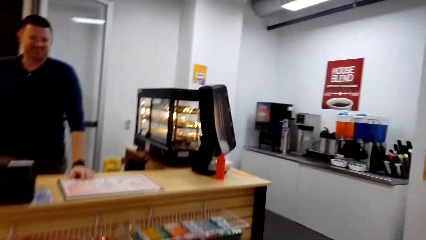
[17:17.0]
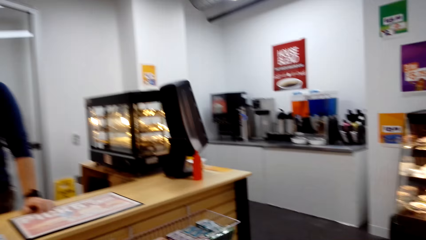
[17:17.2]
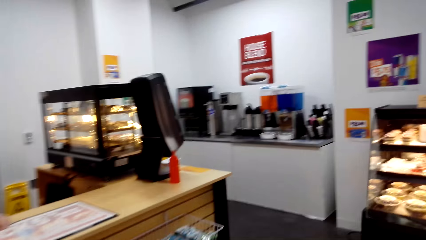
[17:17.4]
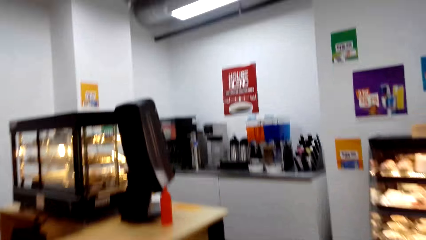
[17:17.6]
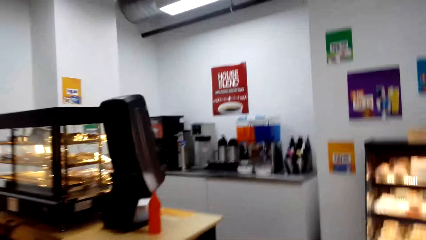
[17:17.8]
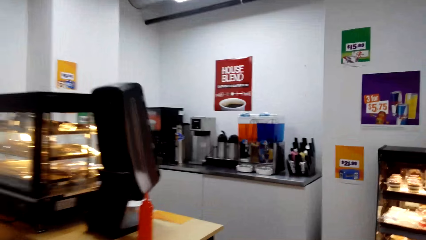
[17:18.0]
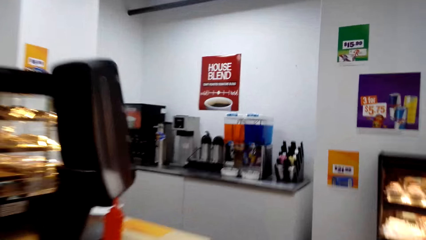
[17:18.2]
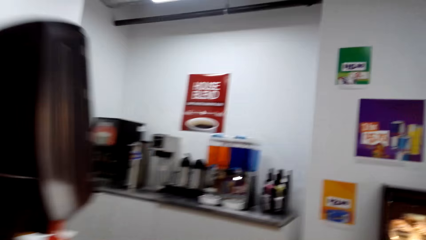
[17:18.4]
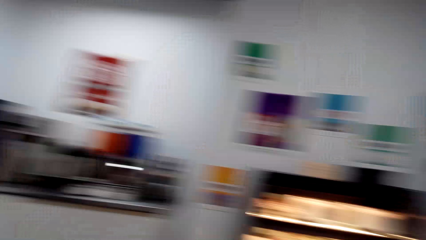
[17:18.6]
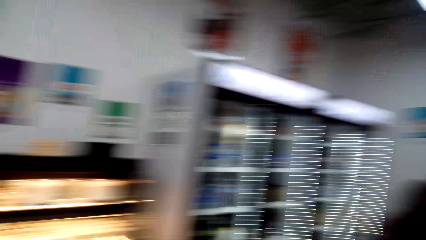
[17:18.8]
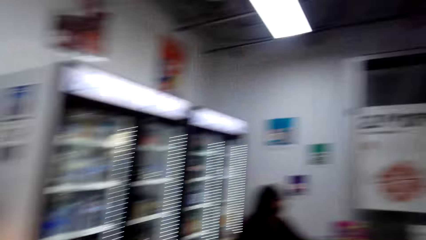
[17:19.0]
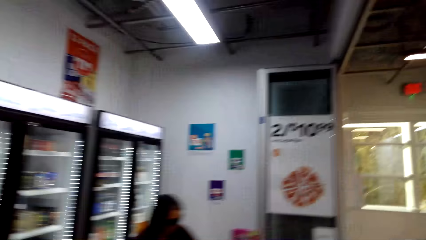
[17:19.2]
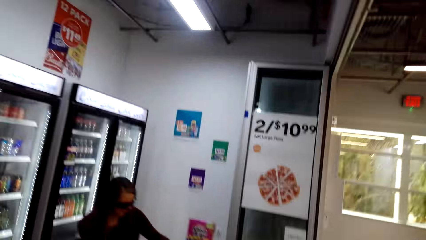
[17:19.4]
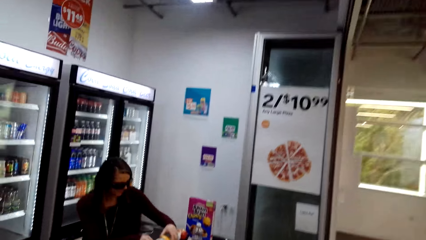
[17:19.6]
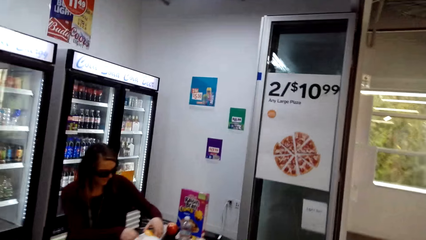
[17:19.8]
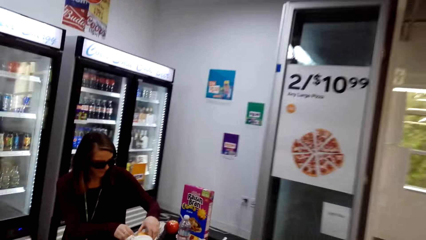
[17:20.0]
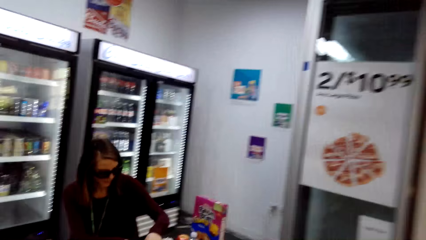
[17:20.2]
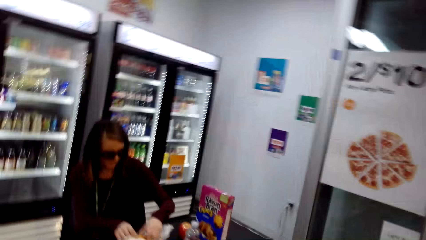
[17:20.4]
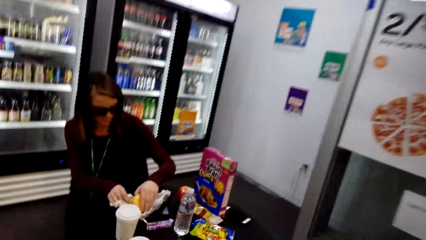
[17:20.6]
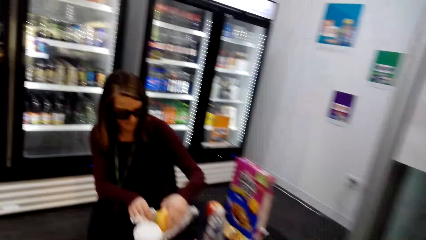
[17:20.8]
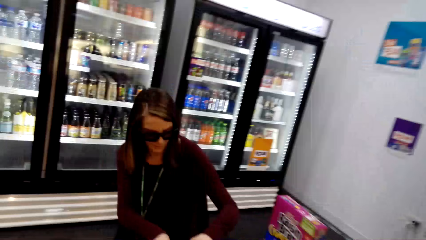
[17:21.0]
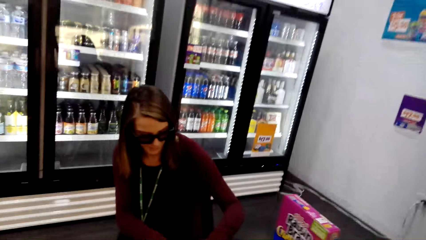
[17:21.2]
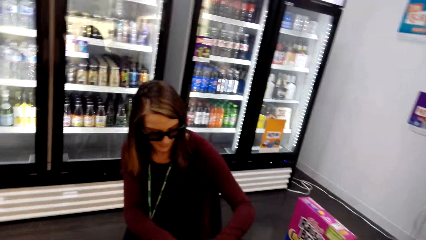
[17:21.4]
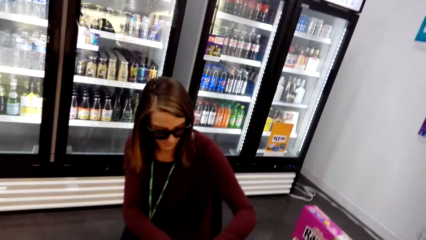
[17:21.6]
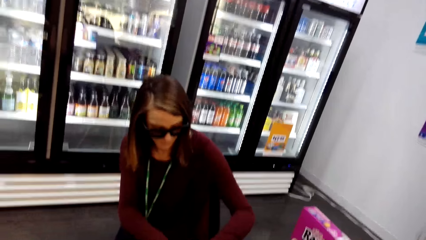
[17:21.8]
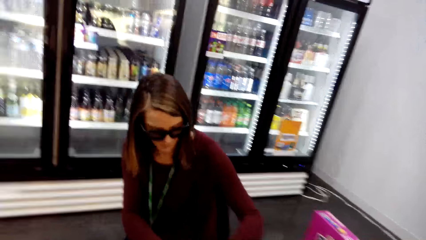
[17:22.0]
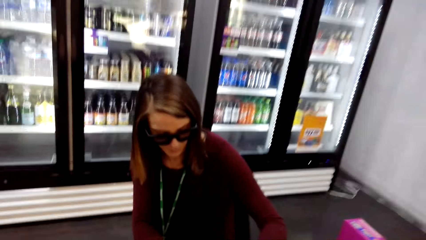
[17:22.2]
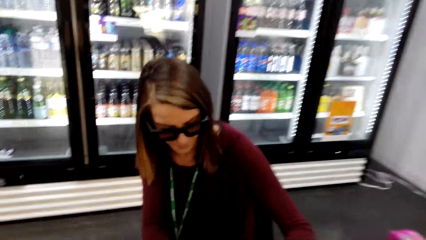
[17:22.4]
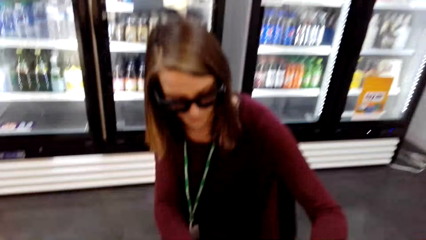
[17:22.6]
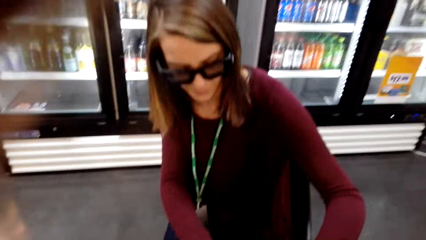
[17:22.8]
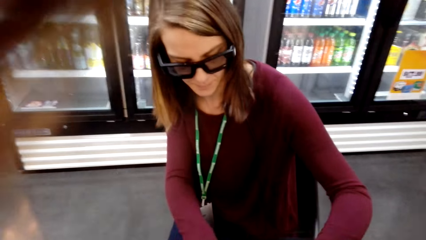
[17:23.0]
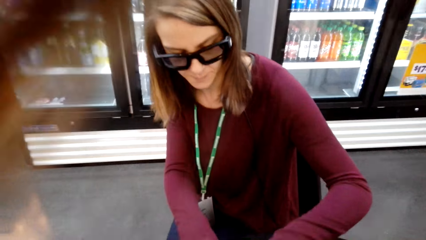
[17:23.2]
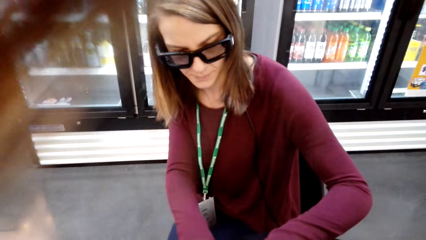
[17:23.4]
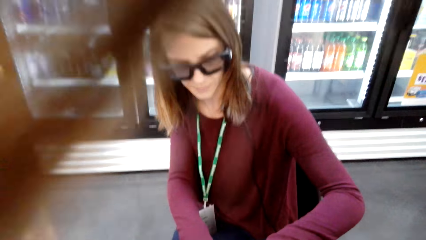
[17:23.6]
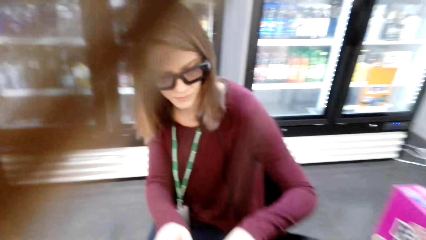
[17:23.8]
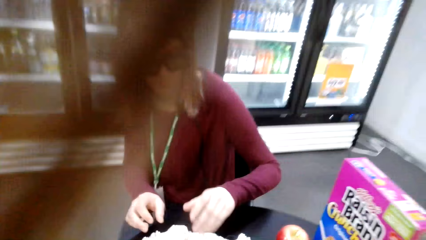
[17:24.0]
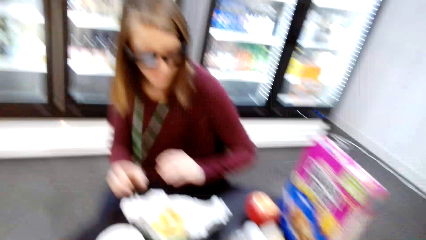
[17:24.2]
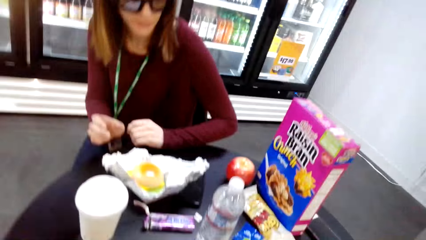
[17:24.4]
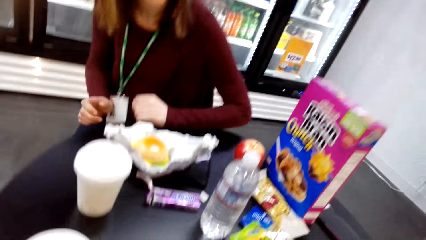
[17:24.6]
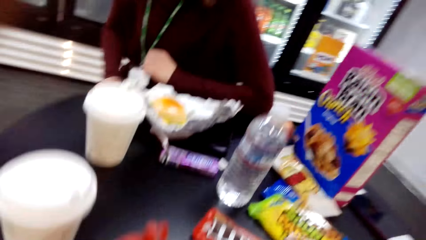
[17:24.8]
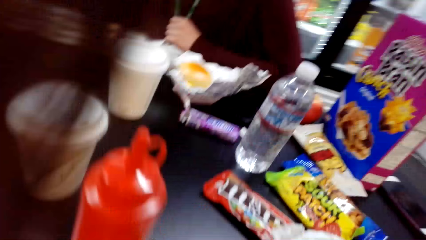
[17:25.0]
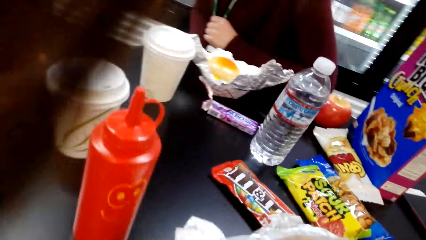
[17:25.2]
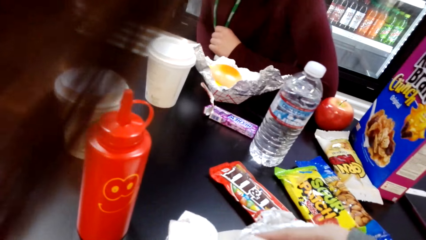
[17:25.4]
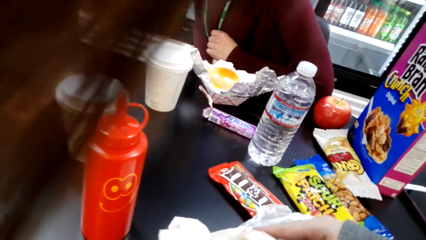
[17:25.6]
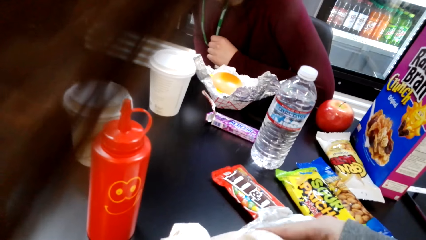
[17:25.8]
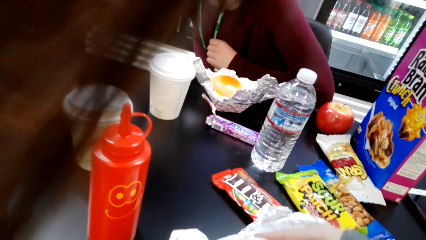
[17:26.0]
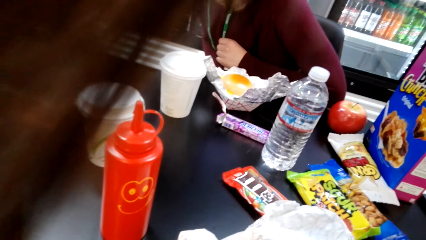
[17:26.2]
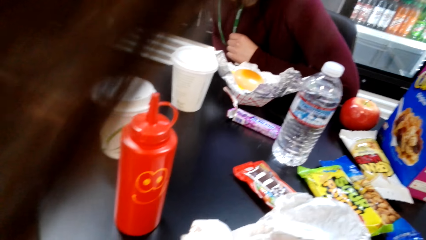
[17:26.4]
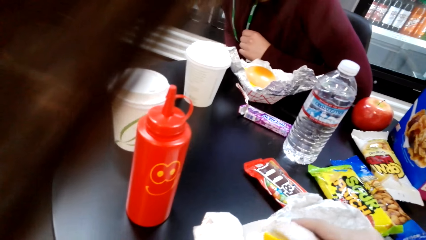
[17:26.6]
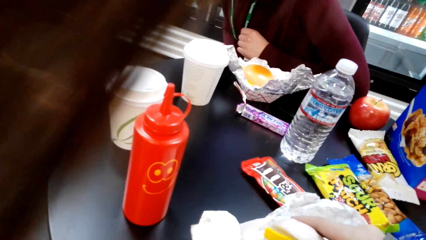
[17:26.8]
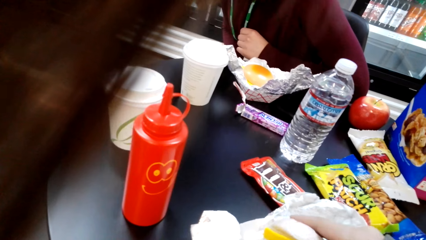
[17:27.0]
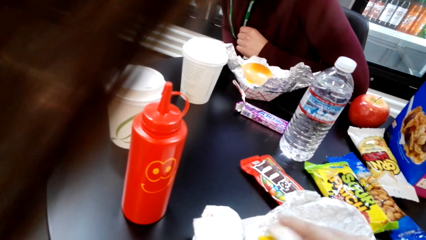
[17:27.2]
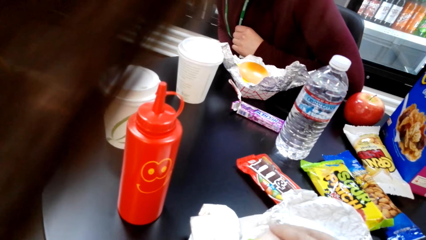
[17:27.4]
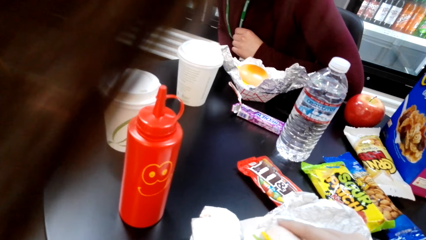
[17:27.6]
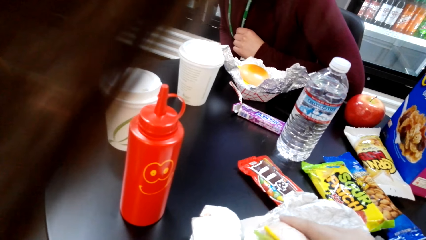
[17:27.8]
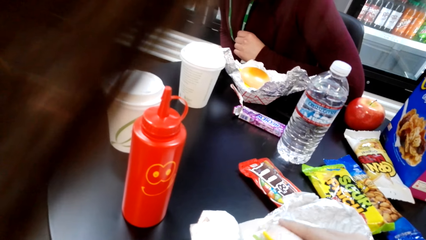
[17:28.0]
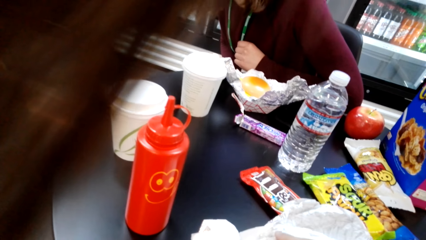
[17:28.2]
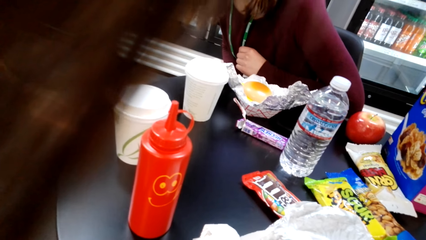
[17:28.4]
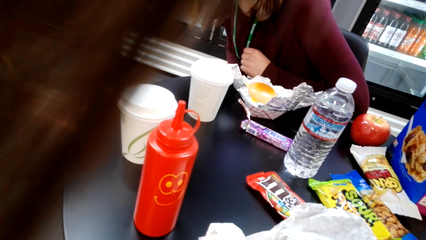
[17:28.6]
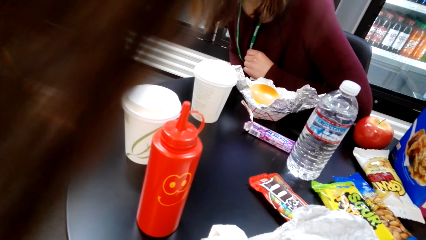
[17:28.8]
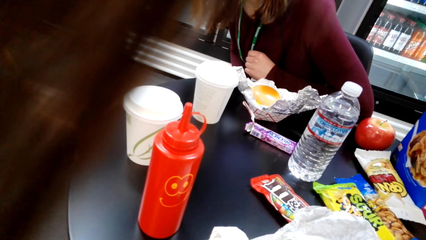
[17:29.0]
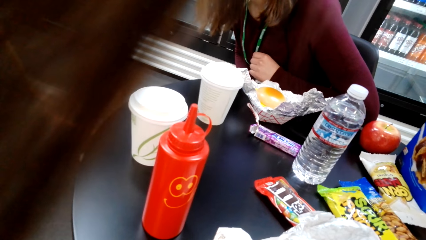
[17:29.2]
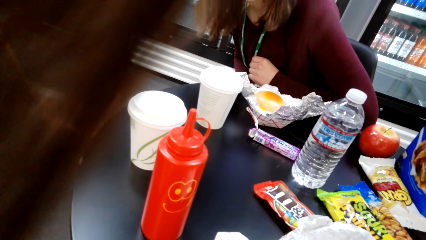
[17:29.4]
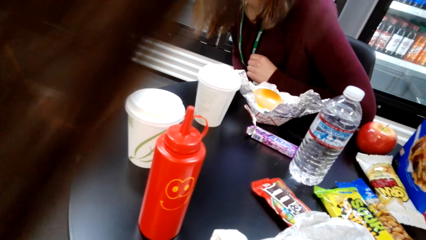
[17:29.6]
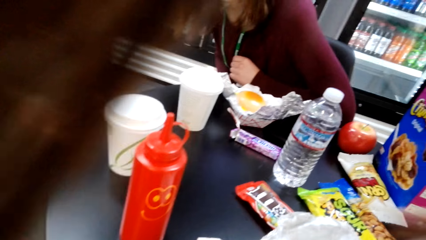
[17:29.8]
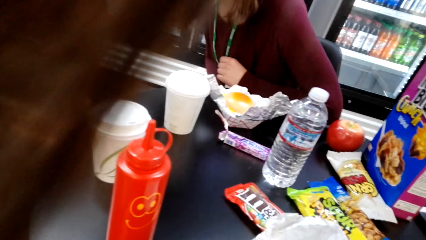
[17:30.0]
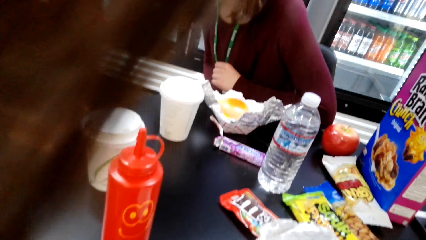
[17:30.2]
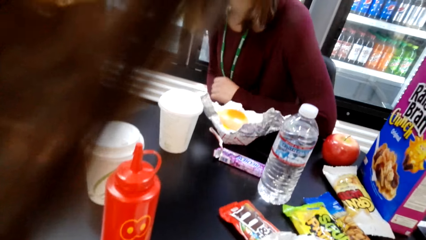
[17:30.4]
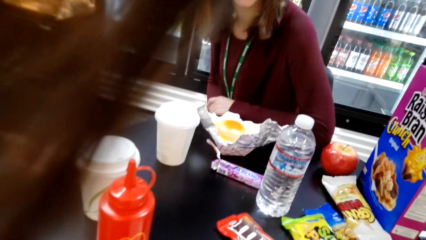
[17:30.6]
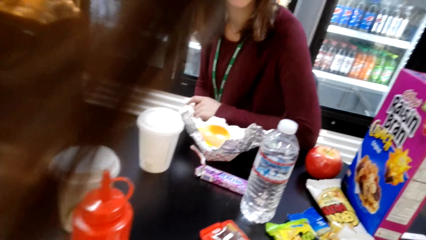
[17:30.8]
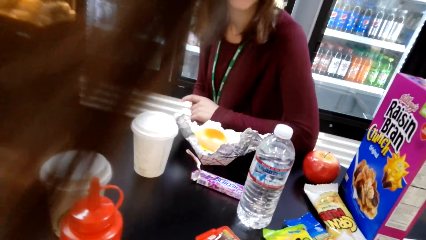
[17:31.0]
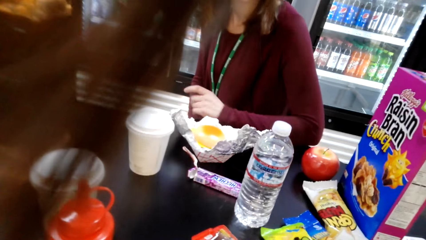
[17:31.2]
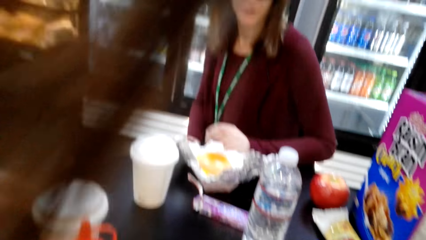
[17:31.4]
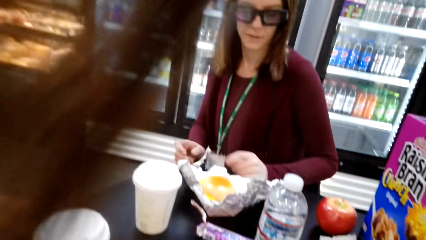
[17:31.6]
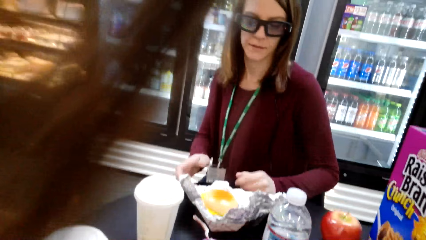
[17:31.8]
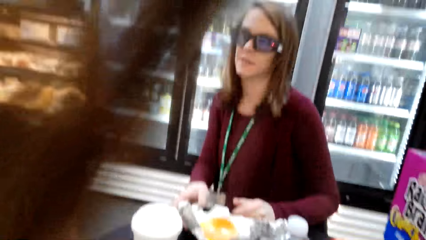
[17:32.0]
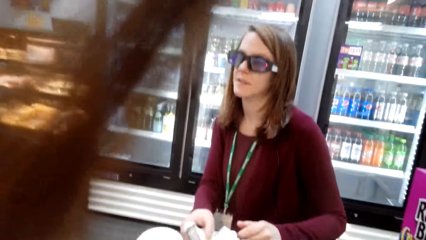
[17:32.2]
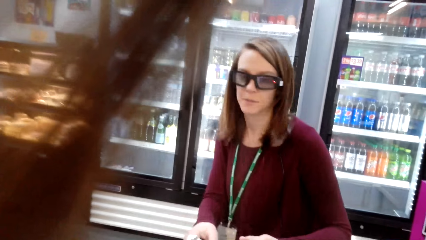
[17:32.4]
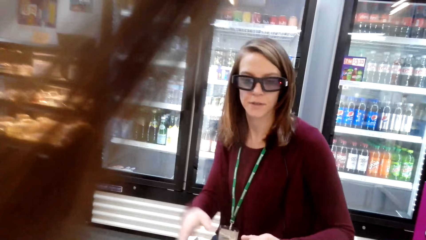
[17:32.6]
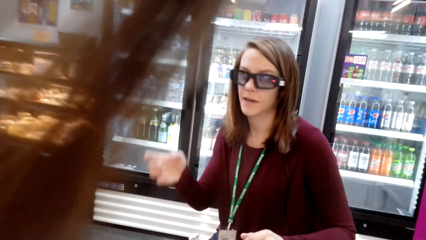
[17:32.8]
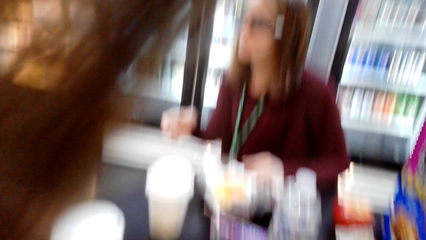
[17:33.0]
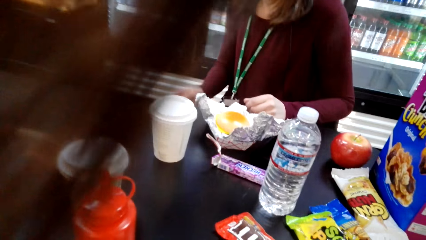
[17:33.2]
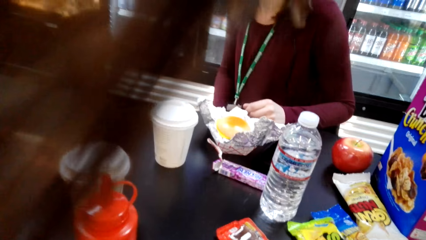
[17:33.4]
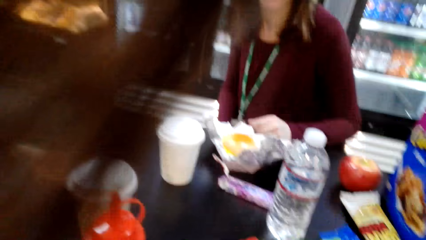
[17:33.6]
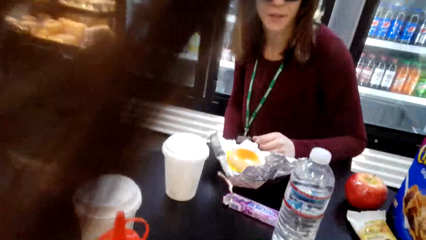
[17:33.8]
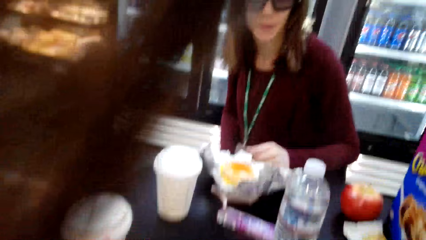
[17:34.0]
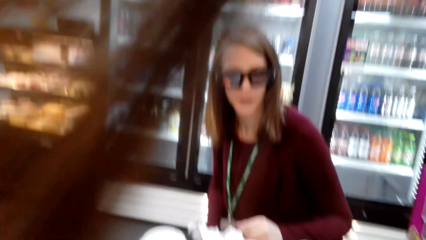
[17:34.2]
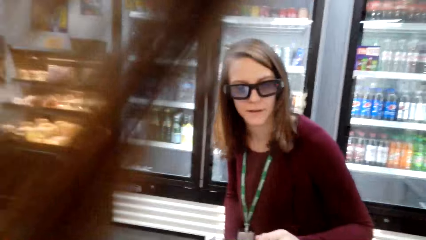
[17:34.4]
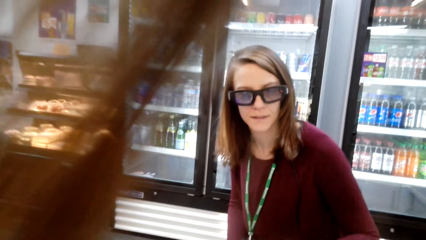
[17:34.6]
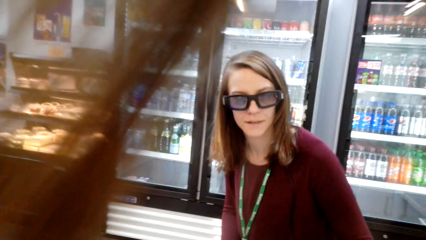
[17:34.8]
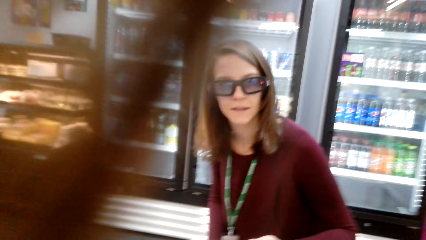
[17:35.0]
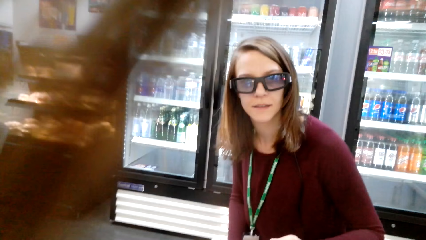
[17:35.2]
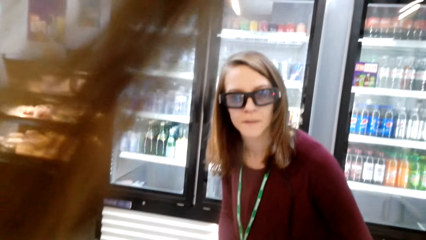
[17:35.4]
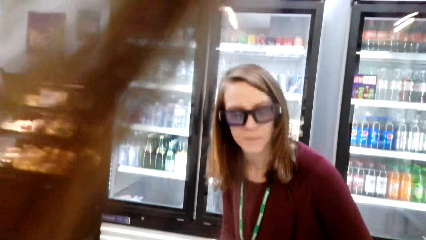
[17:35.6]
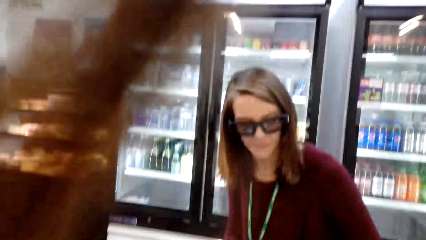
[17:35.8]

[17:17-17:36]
The camera wearer stands up and walks around the shop. A man stands at the counter table. The camera wearer walks around the shop. They sit on a chair. They converse with a woman. They check food. They converse with the woman.
